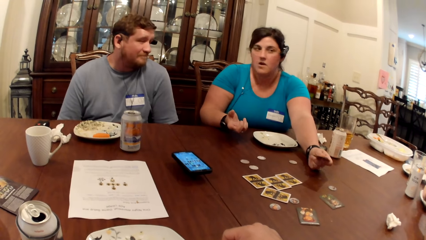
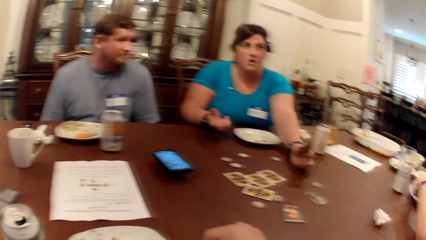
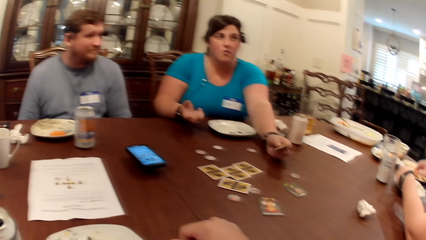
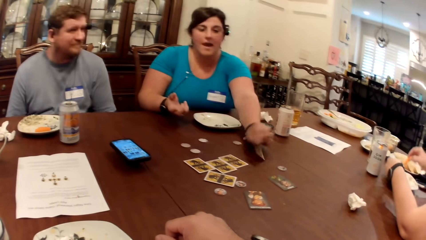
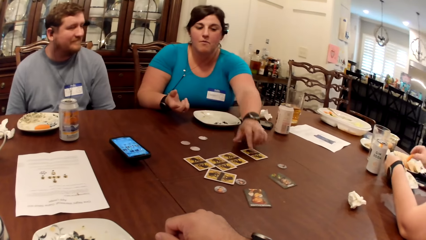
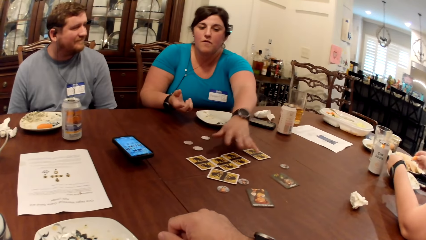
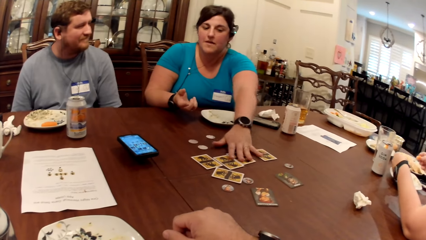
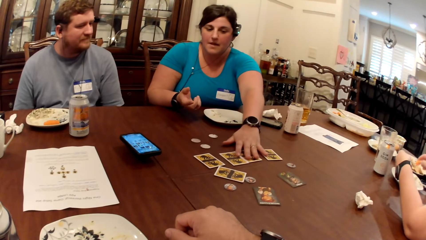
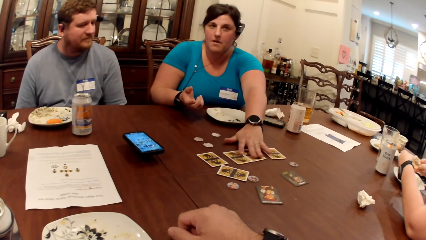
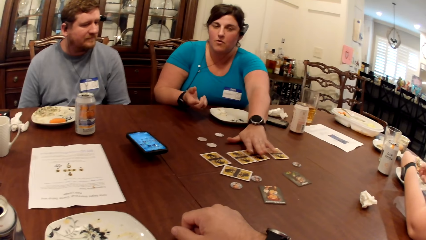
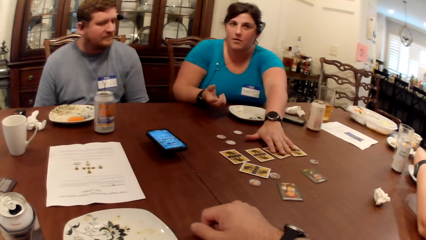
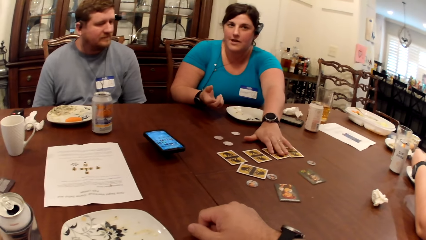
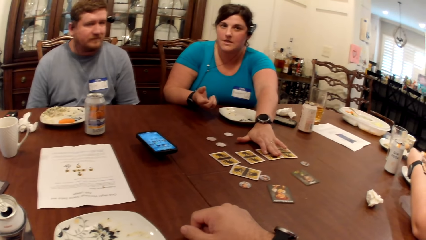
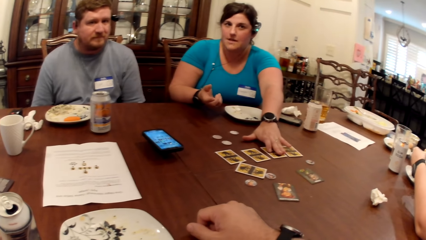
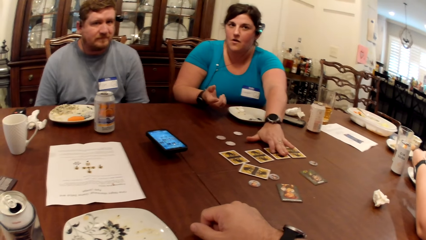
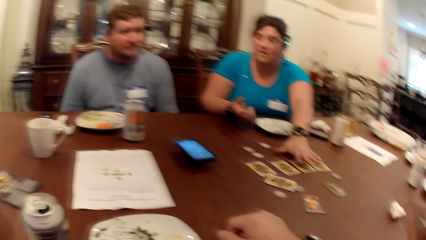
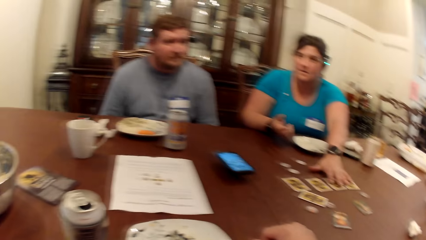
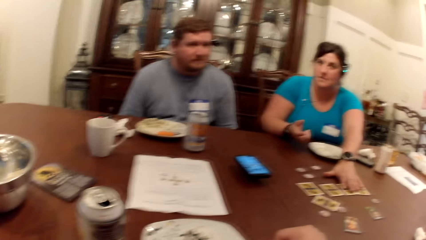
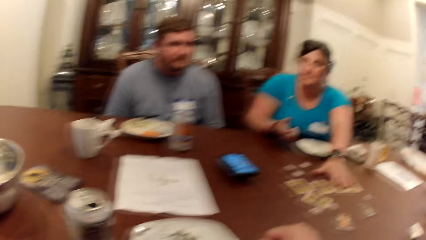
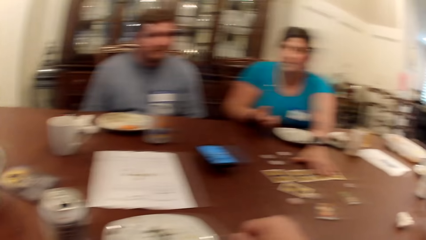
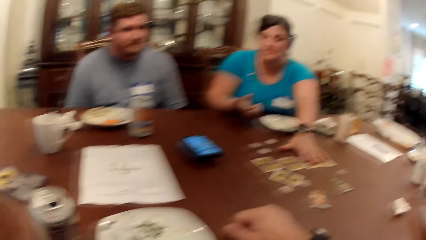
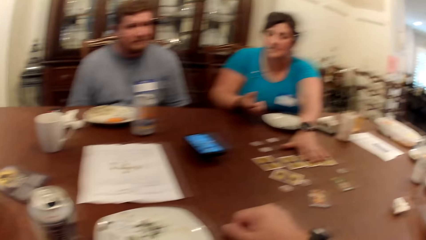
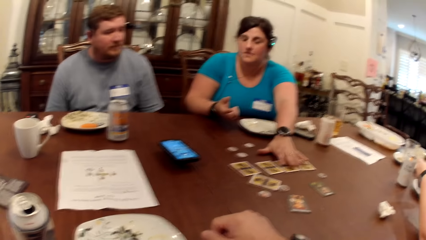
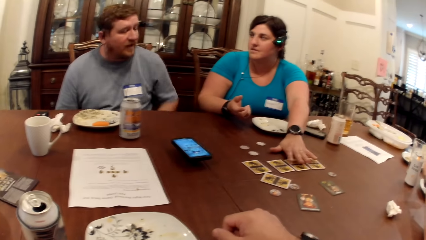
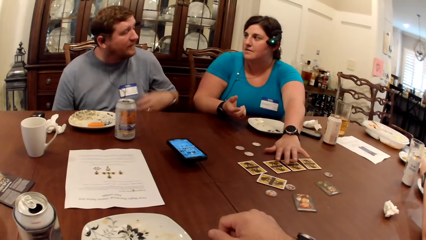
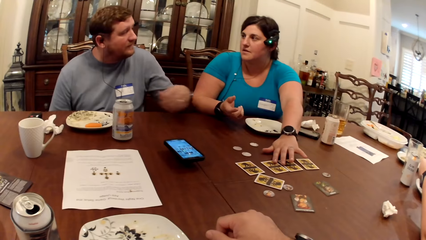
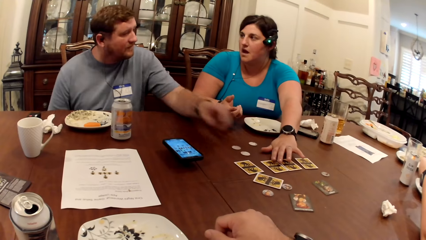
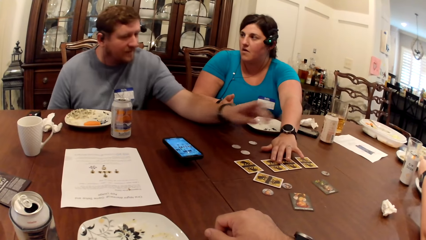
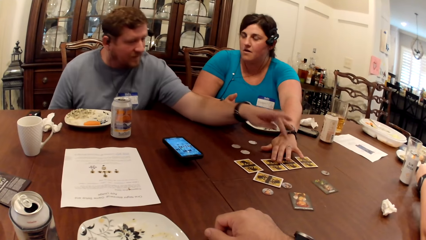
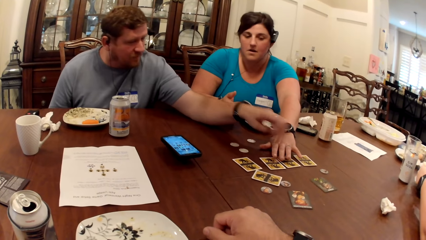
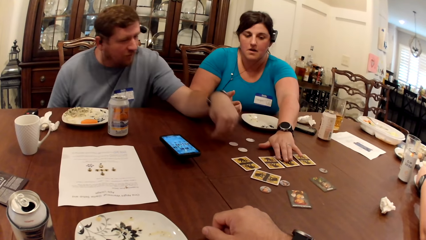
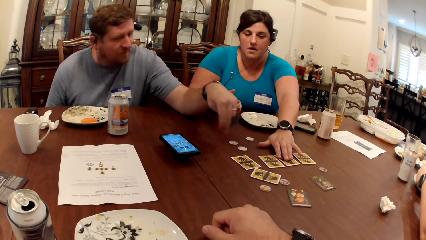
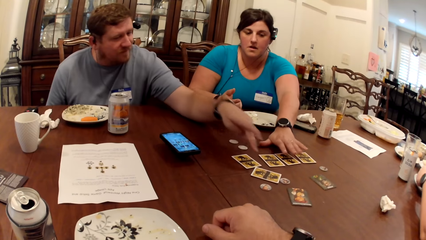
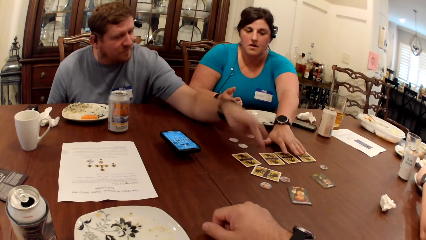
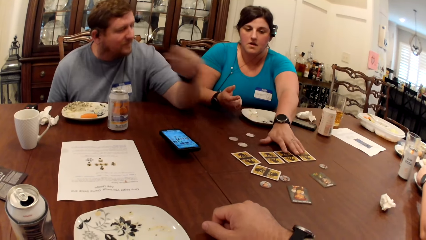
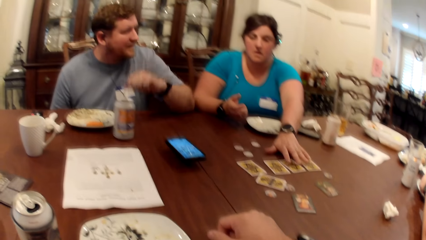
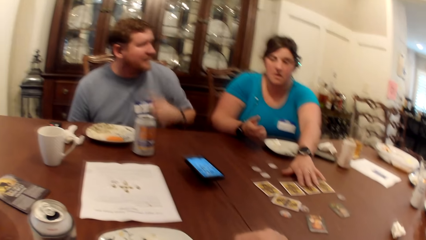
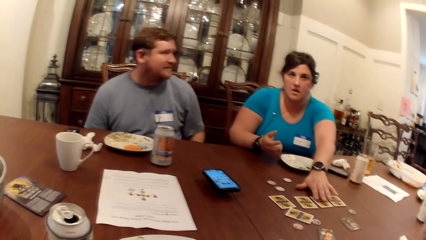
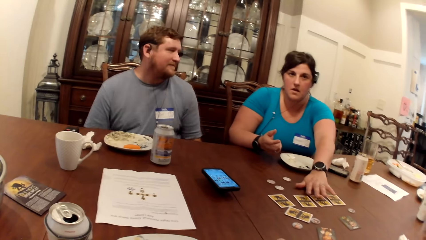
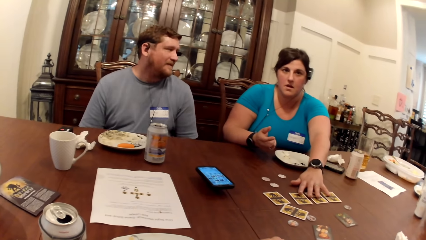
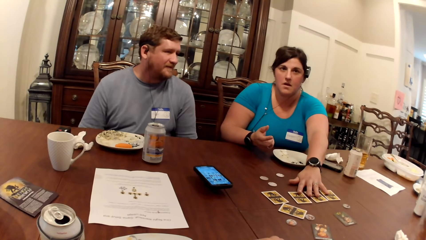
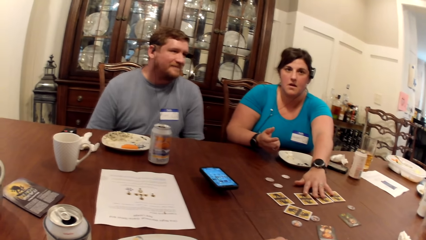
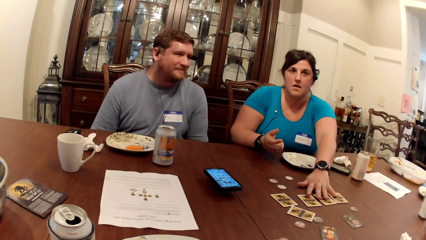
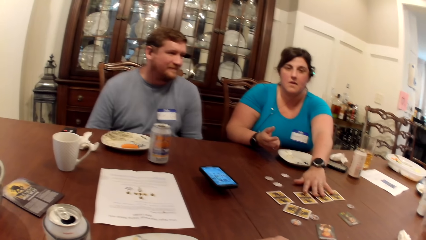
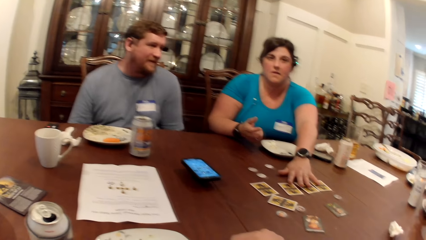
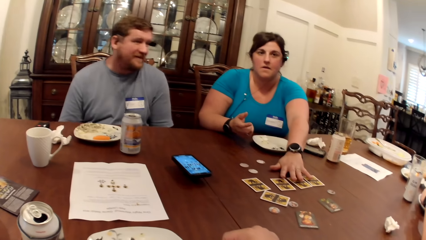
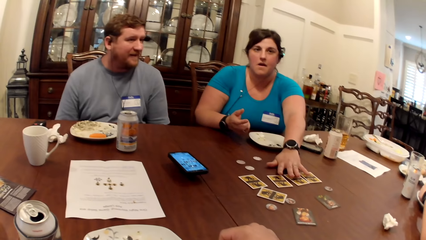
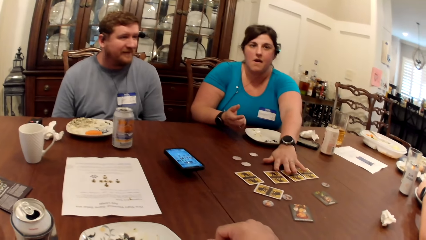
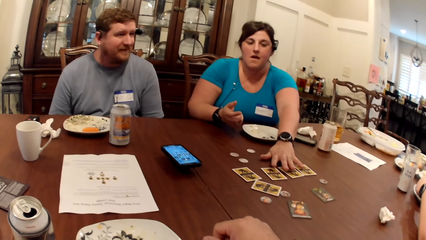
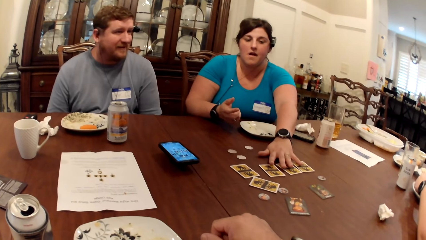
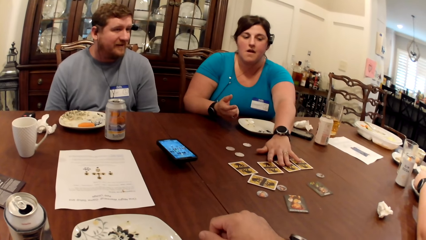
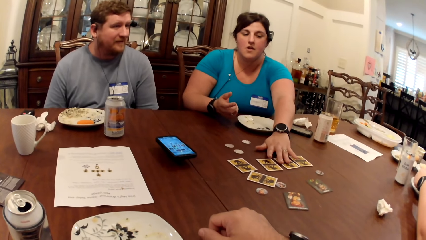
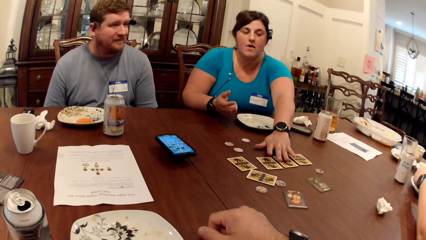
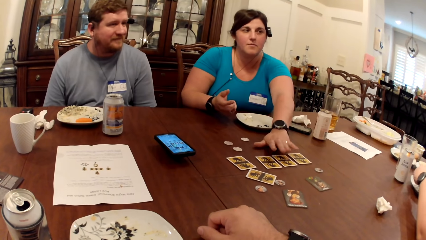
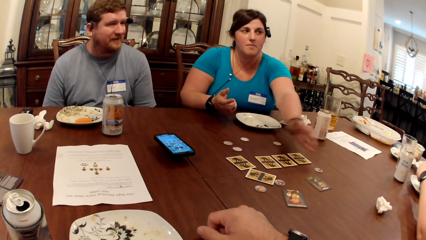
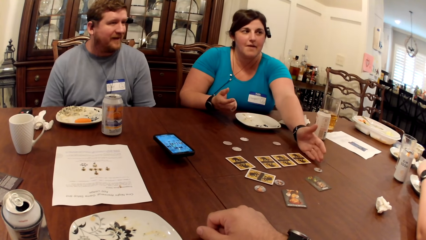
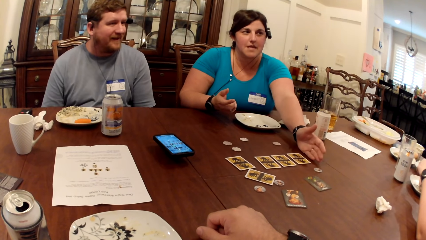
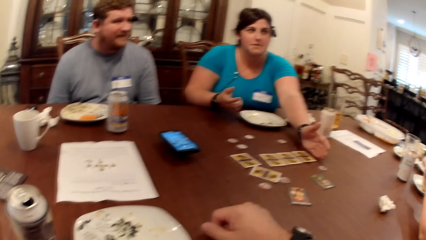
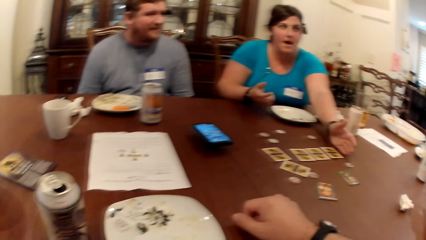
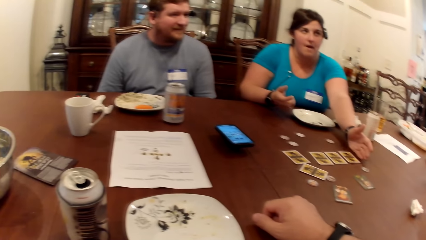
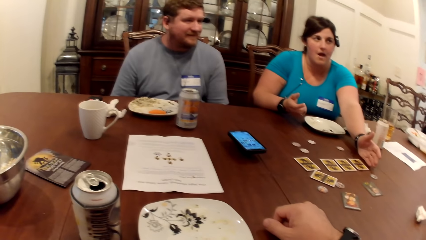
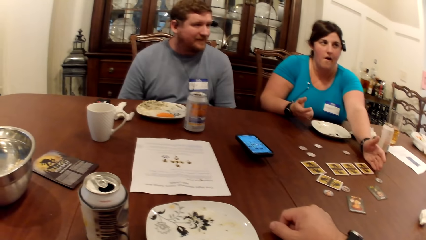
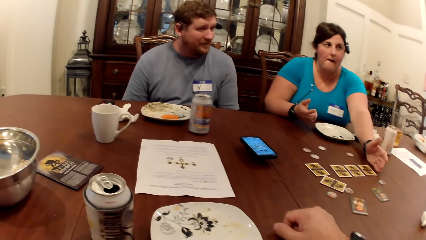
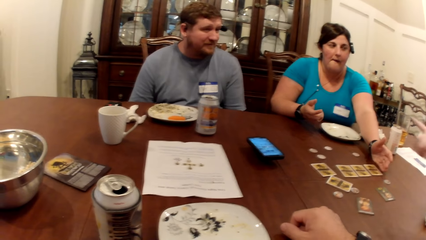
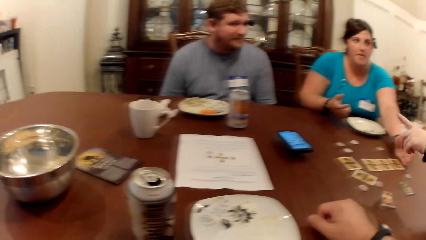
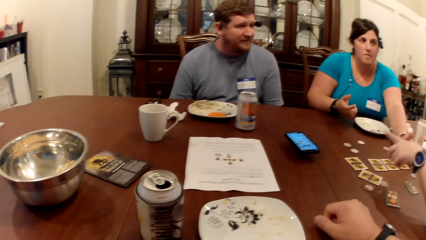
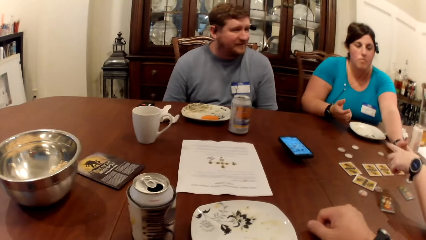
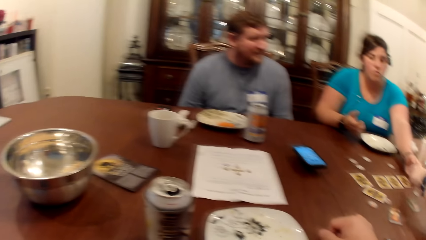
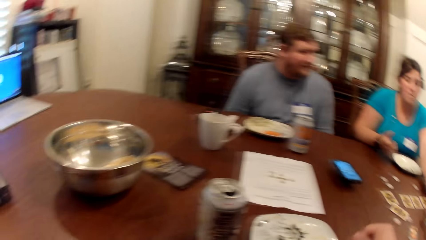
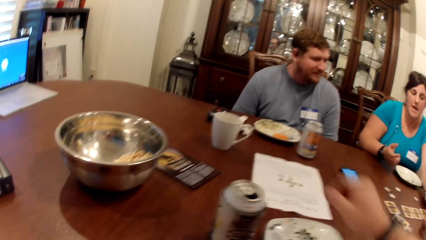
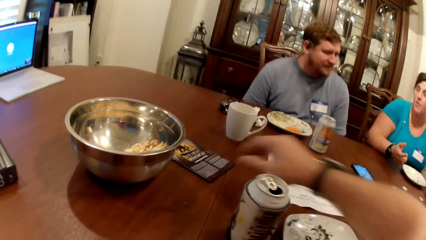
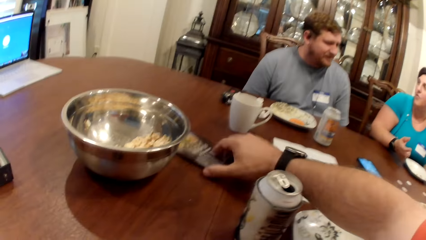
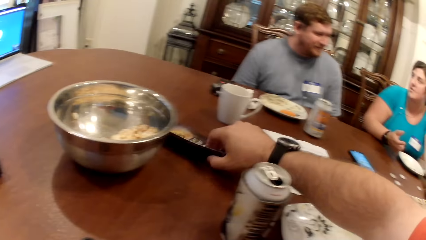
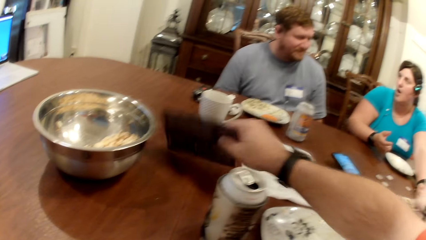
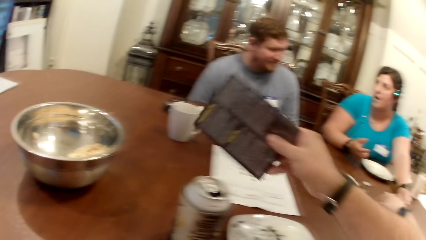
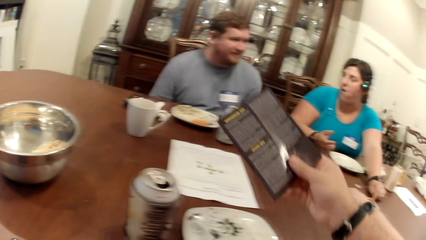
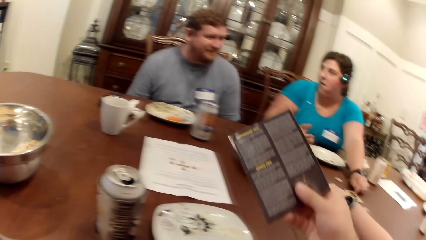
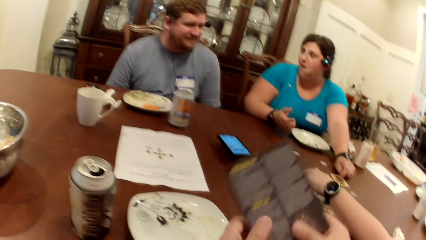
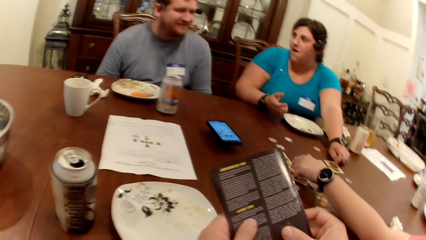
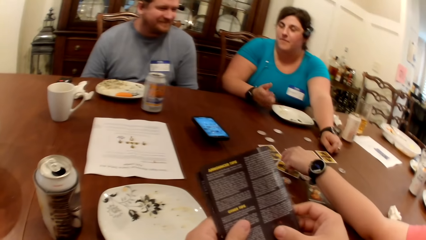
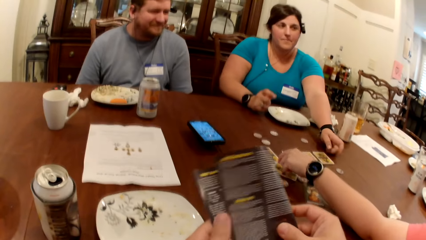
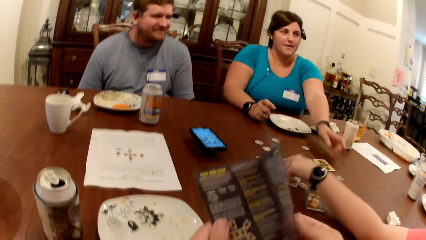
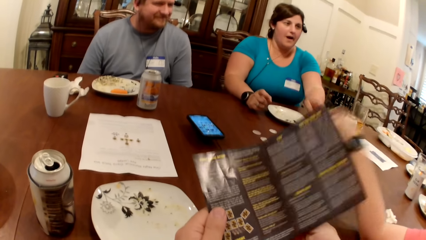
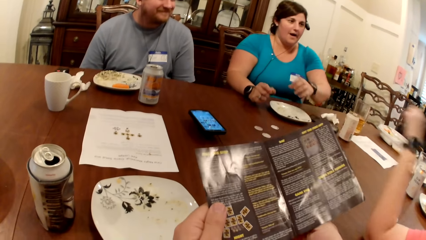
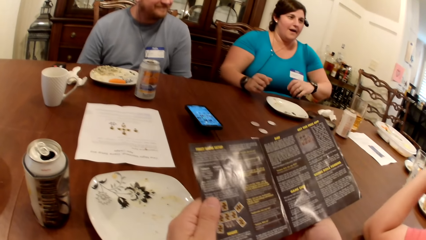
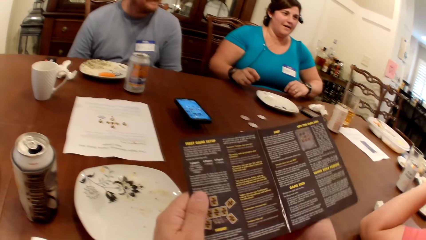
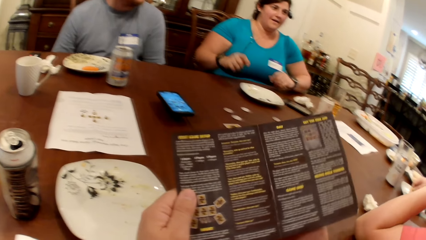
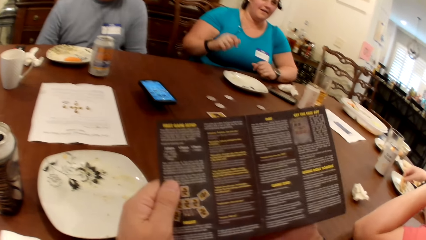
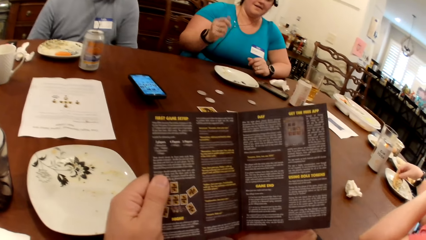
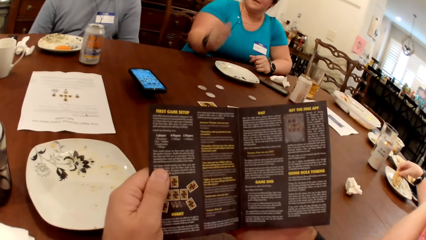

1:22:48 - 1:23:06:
A woman drops the card on the table with her left hand. She touches the card on the table with her left hand. The camera wearer picks up a game manual or magazine from the table with his right hand. He reads the game manual in both hands. He opens the magazine.
